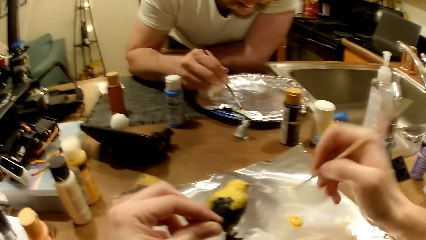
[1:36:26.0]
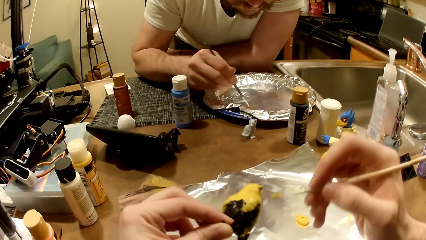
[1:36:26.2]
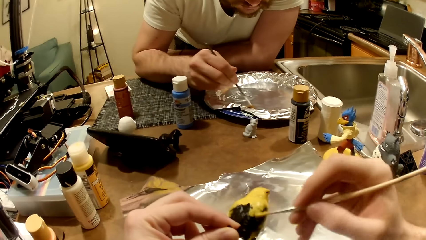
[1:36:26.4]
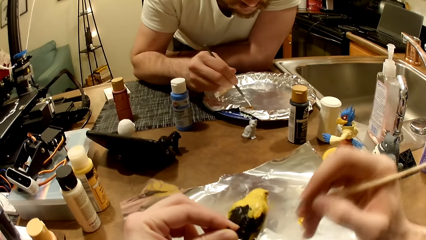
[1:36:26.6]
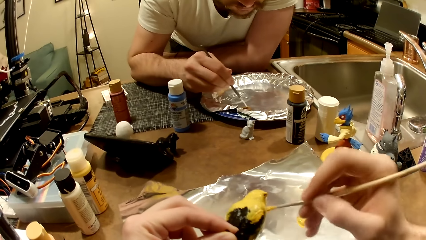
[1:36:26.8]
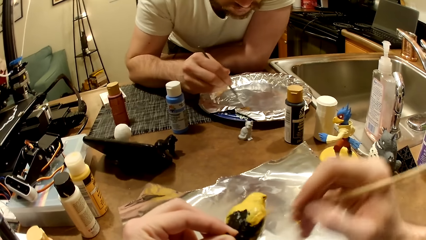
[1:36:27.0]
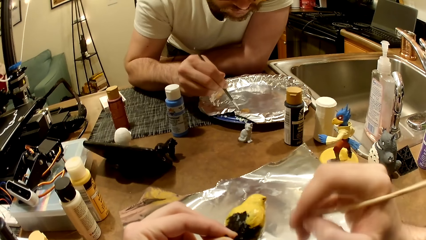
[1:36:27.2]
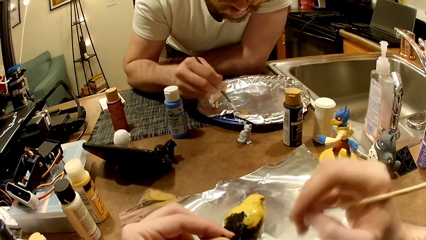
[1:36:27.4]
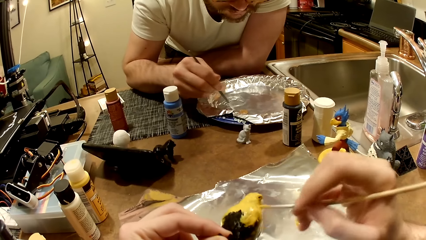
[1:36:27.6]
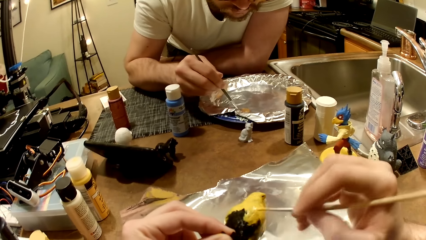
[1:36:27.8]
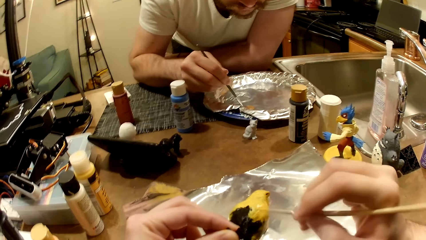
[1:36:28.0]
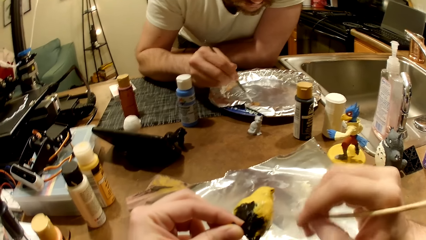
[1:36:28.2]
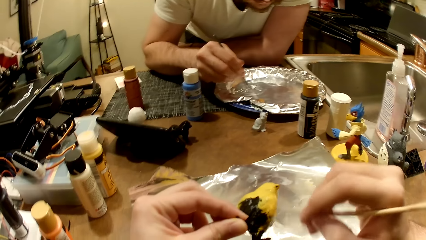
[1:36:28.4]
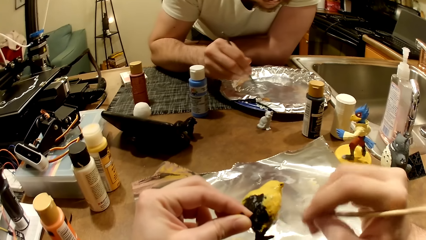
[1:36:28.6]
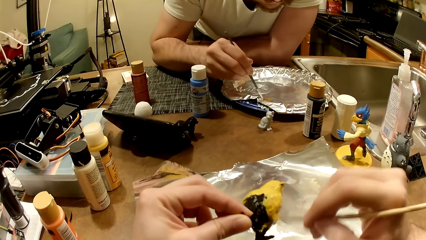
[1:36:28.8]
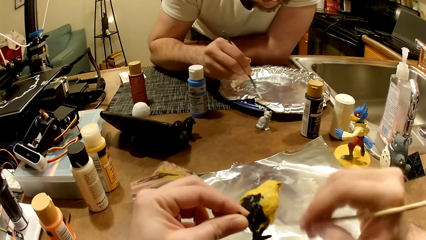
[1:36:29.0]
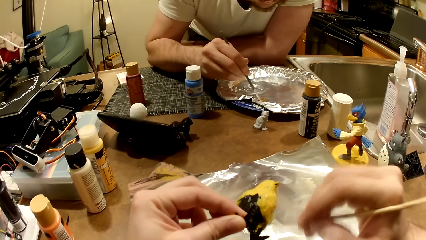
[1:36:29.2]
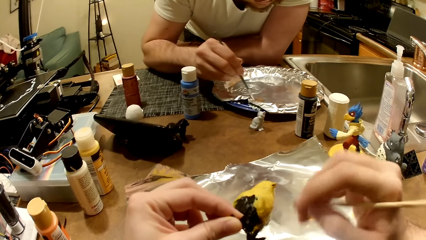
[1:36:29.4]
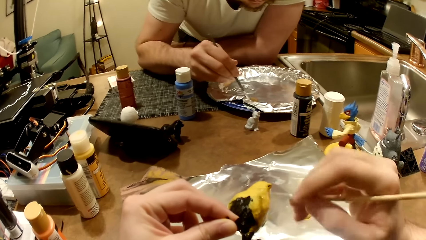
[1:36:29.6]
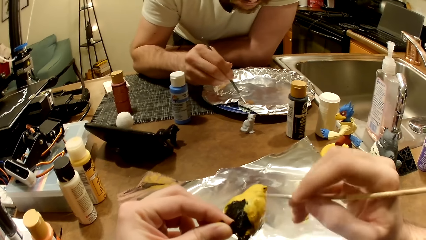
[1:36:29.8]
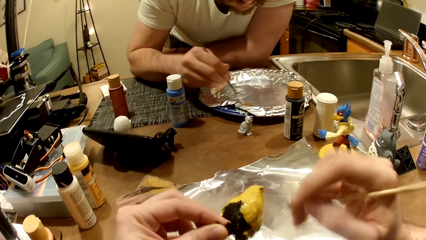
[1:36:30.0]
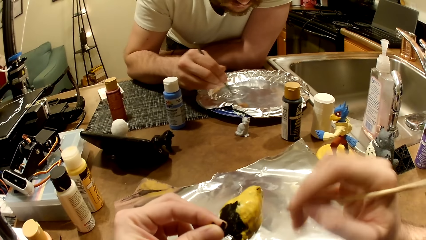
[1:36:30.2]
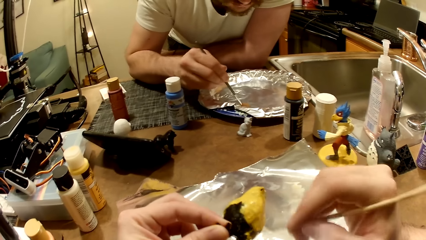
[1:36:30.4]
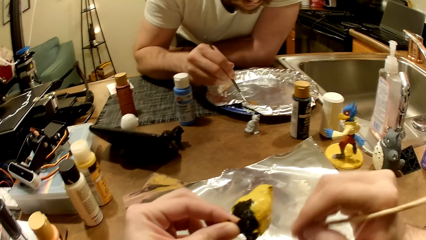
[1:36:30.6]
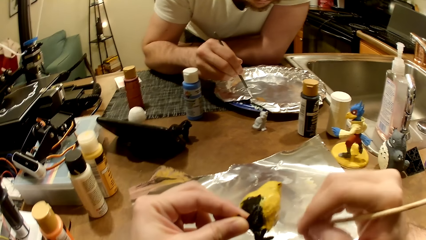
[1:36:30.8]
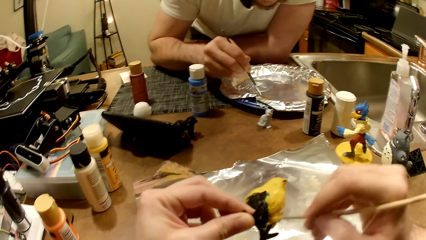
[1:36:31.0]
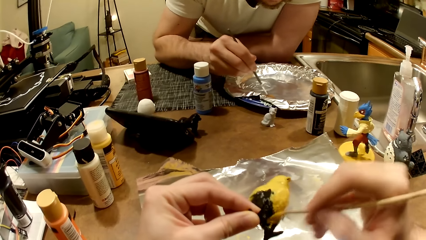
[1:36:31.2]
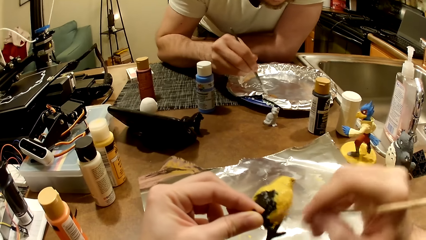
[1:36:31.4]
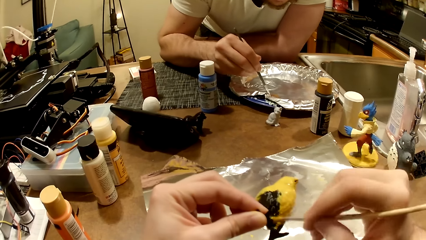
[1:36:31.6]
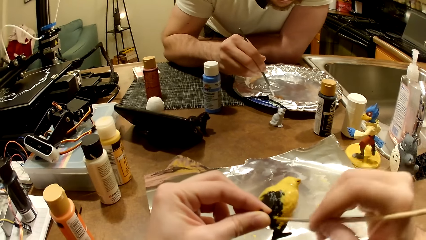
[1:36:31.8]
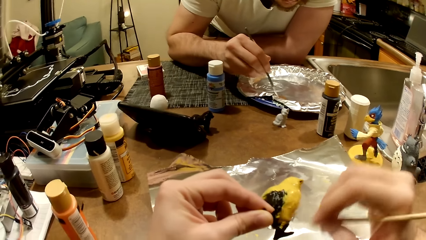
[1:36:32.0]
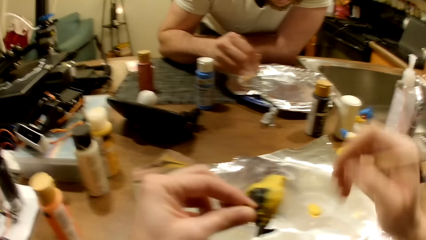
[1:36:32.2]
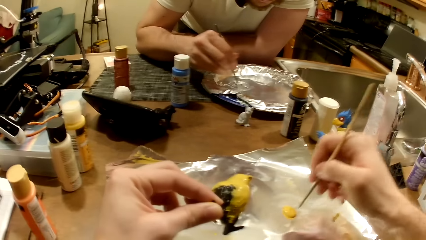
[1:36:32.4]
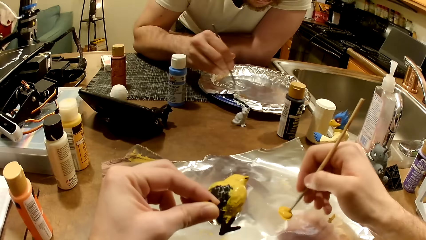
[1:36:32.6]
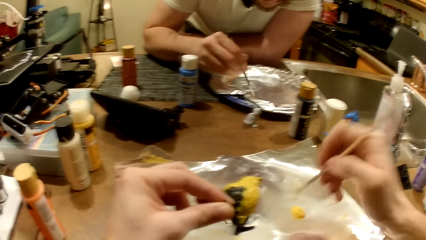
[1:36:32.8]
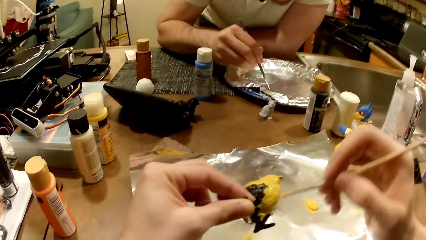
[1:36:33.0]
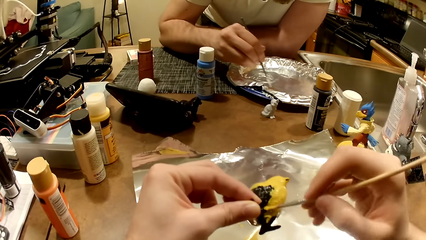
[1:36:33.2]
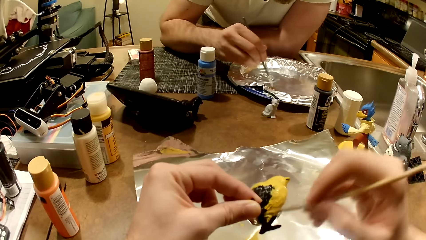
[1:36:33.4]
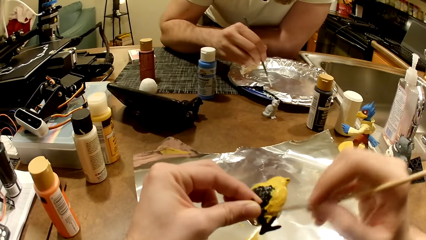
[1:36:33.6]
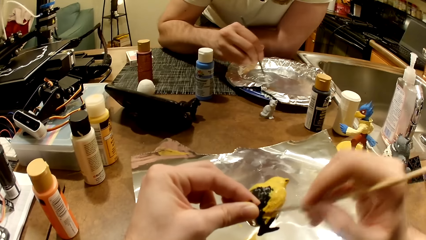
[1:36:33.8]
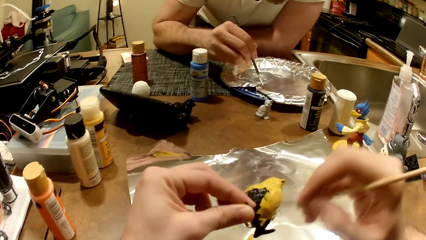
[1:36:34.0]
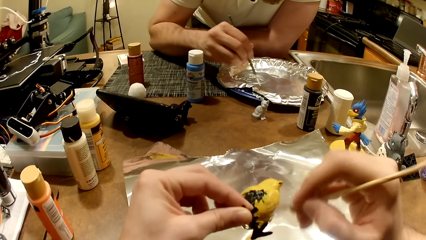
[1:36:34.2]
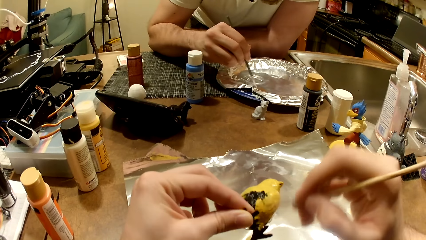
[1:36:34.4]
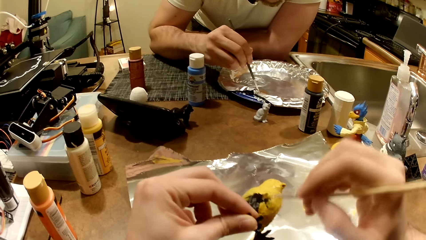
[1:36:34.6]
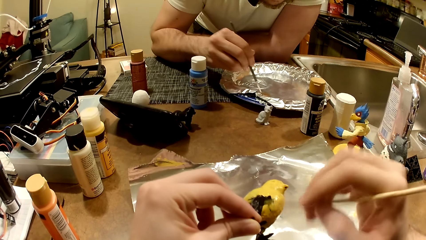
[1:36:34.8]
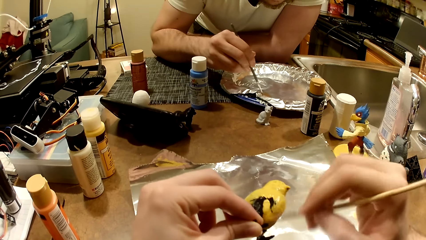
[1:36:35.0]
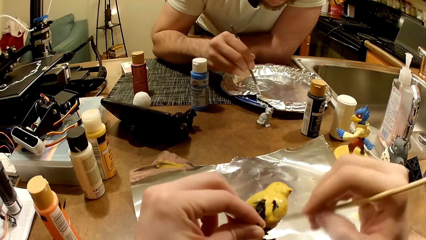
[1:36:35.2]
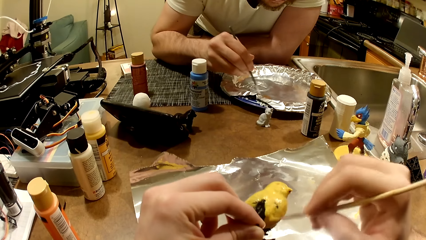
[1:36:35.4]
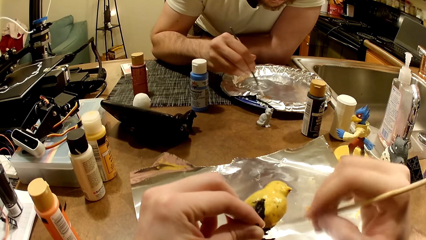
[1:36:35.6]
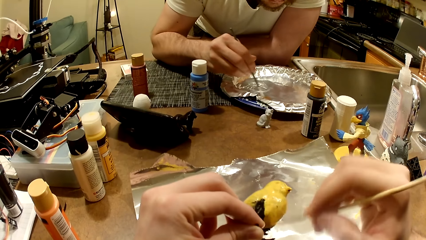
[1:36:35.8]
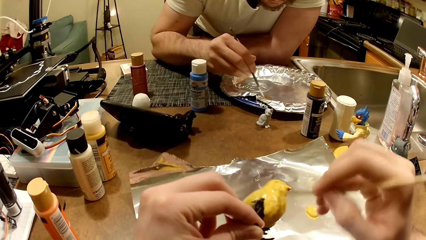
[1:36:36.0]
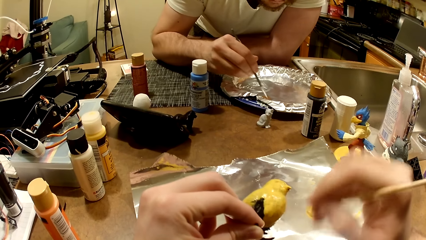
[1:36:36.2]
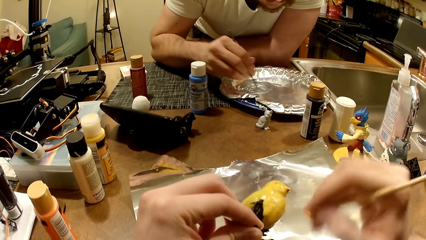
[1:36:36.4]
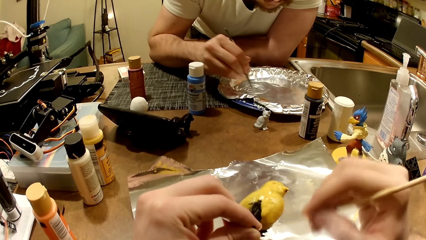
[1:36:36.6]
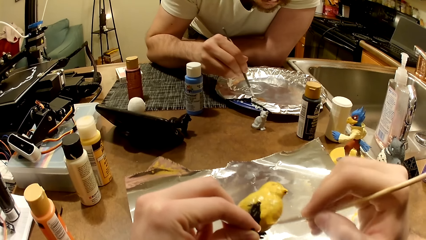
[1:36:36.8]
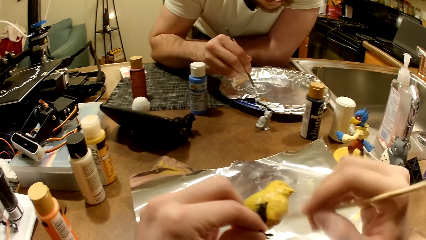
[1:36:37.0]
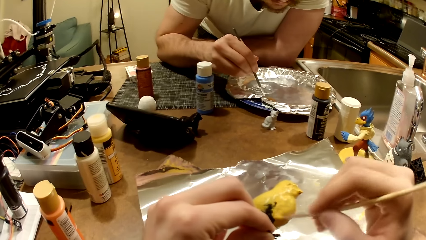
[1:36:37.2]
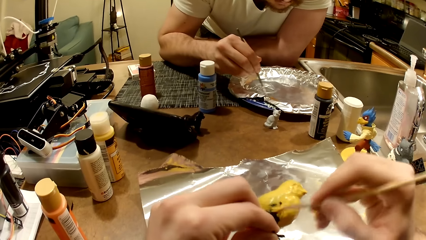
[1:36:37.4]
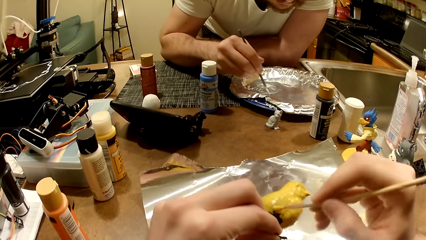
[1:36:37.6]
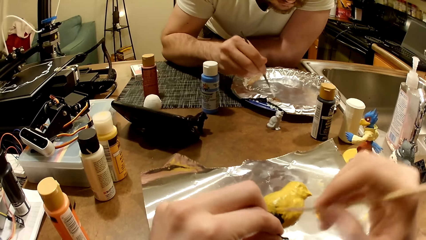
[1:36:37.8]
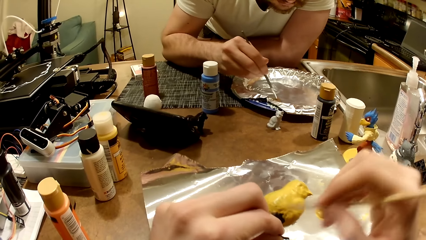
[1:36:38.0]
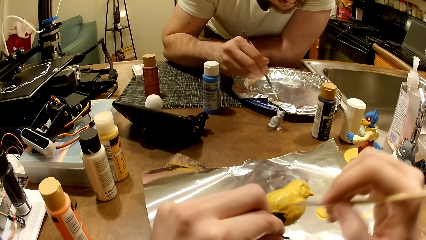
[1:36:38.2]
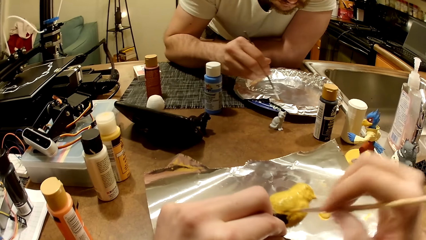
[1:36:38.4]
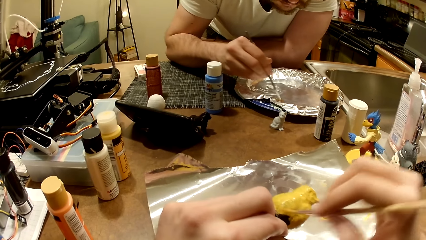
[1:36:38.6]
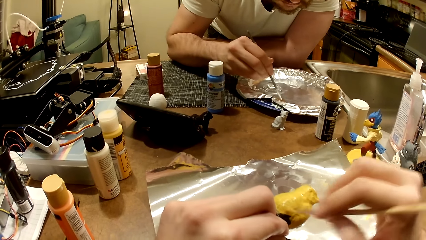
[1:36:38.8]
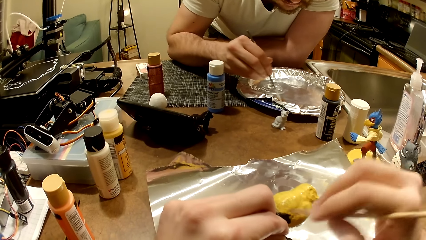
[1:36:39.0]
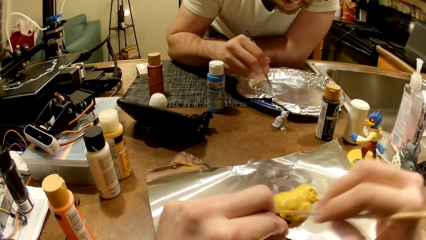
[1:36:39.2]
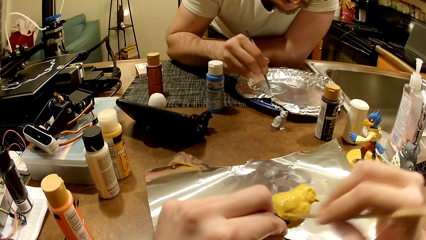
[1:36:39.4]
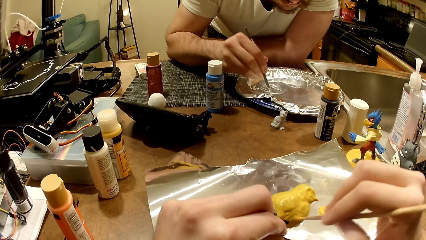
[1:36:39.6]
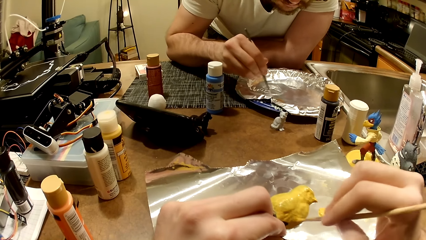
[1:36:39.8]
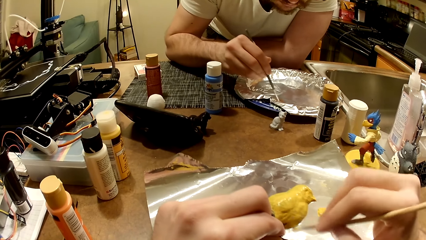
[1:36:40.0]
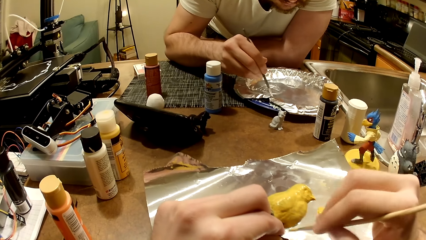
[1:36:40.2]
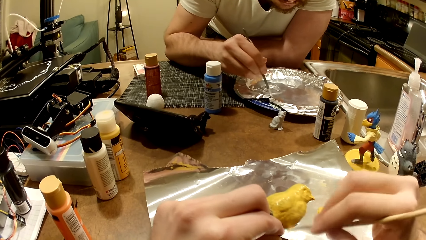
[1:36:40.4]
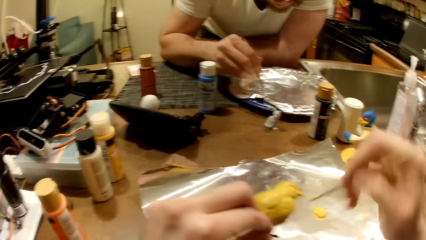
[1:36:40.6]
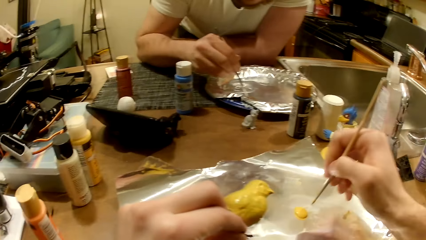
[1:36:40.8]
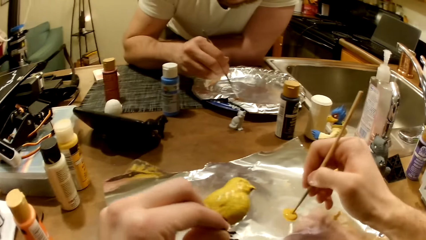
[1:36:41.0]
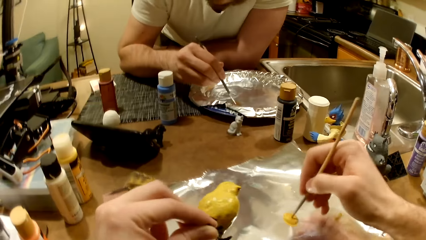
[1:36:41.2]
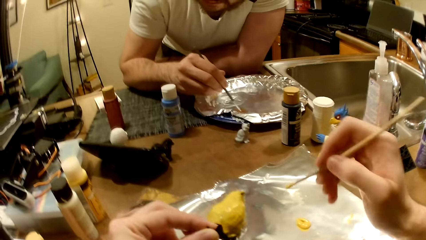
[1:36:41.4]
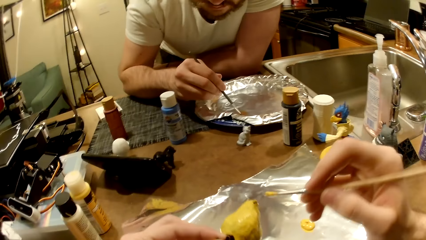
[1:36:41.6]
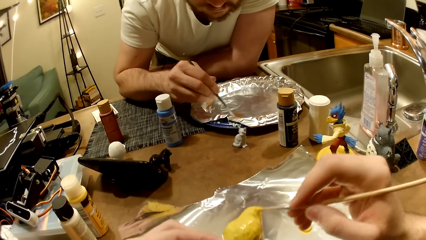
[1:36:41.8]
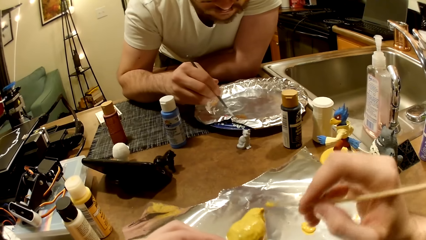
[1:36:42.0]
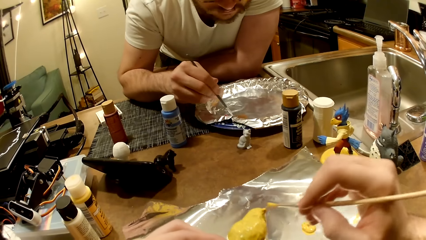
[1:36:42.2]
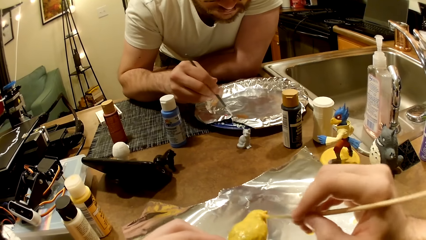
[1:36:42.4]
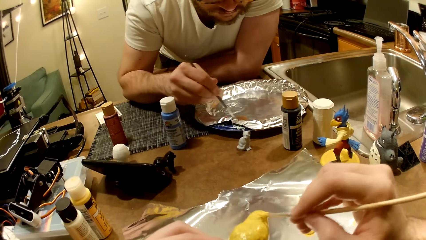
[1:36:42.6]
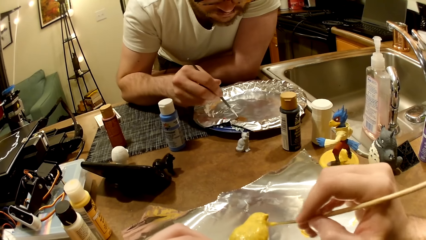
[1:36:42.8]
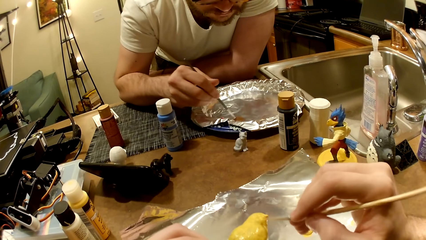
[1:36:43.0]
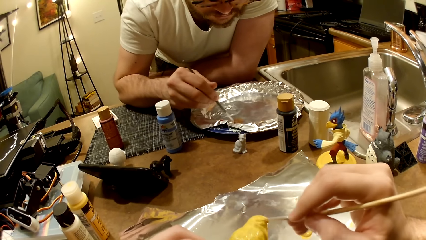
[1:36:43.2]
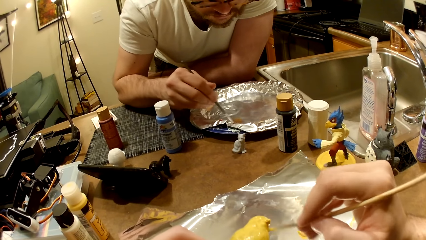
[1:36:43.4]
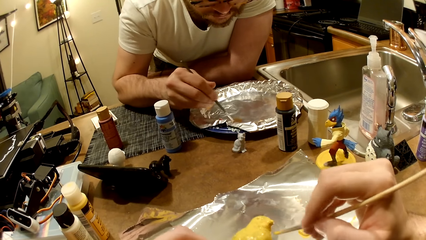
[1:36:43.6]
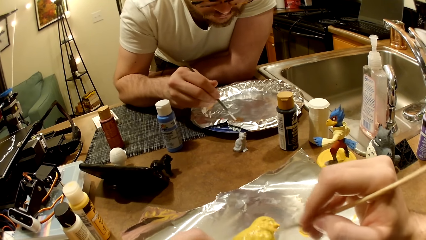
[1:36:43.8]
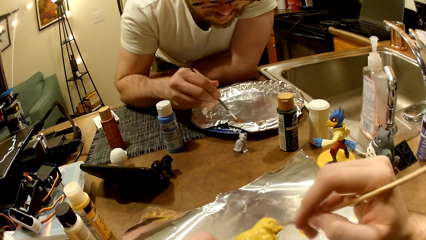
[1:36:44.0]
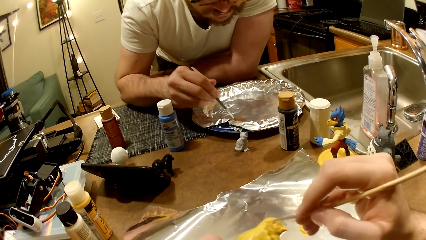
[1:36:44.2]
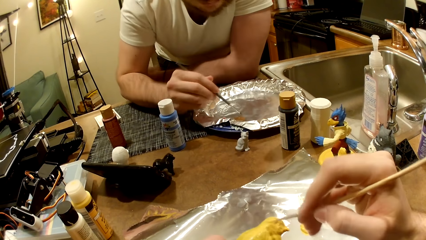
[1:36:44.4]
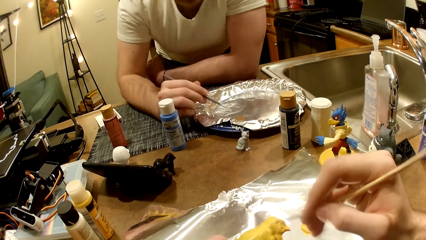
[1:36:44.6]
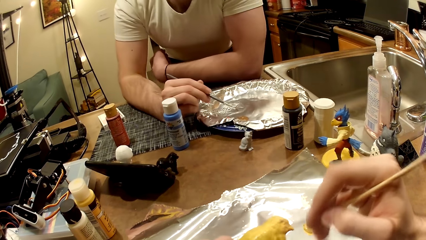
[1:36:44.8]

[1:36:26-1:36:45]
The camera wearer dips the paint brush in the cream-colored paint with his right hand. He paints the bird figurine with the cream-colored paint and the paint brush in his right hand. He dips the paint brush in the cream-colored paint with his right hand. He paints the bird figurine with the cream-colored paint and the paint brush in his right hand. He dips the paint brush in the cream-colored paint with his right hand. He paints the bird figurine with the cream-colored paint and the paint brush in his right hand.
